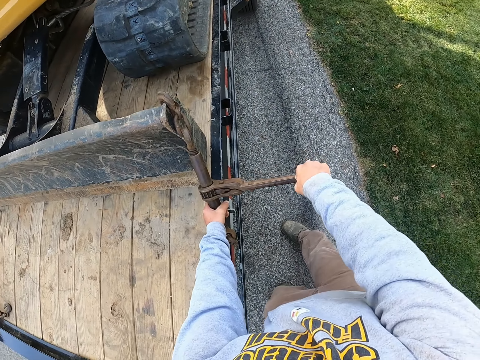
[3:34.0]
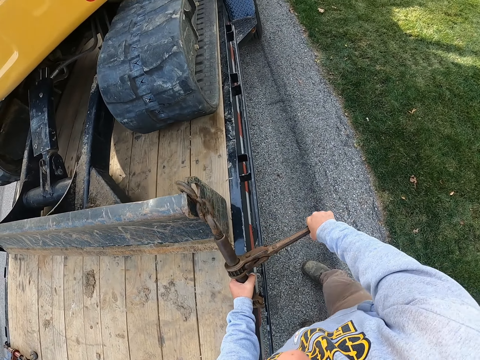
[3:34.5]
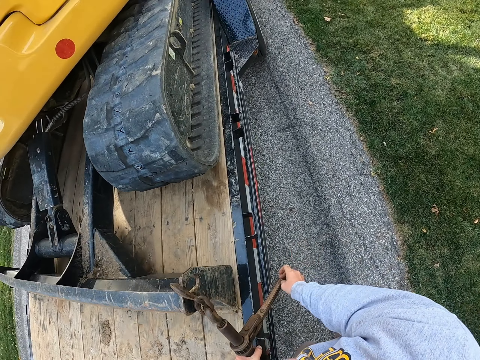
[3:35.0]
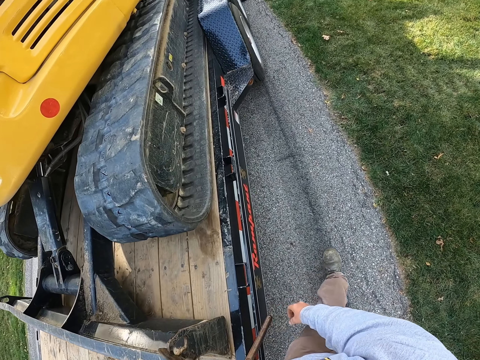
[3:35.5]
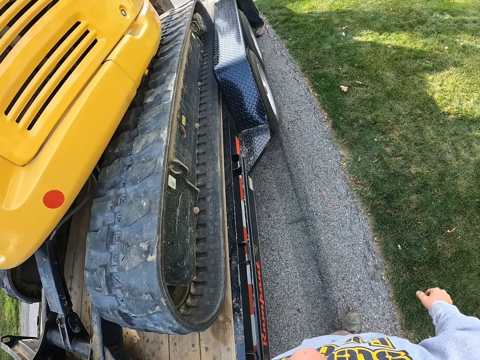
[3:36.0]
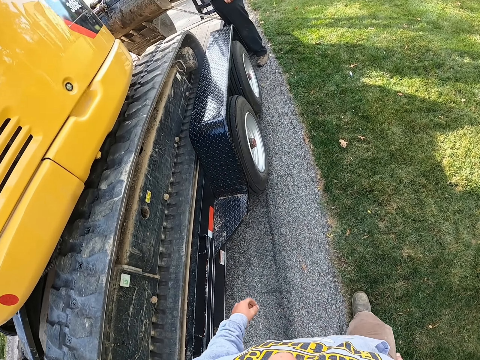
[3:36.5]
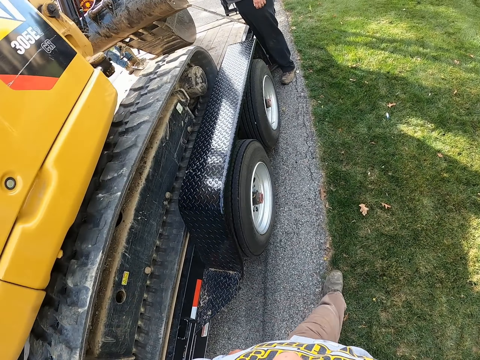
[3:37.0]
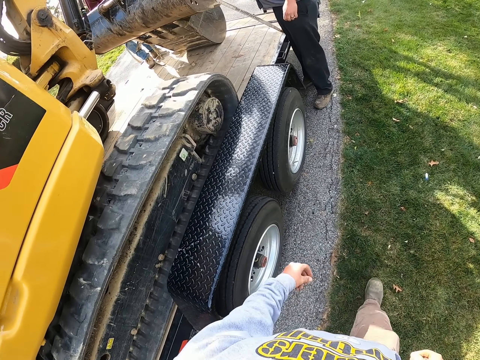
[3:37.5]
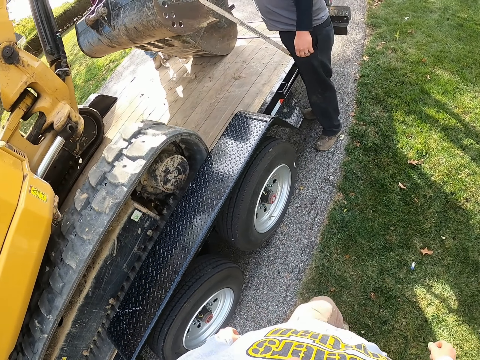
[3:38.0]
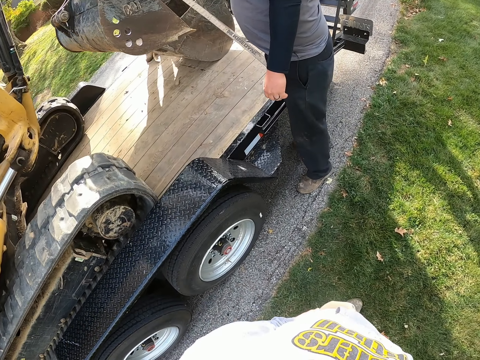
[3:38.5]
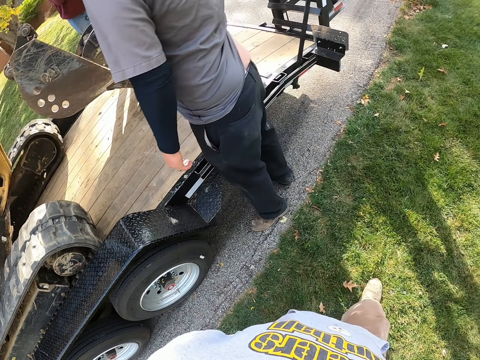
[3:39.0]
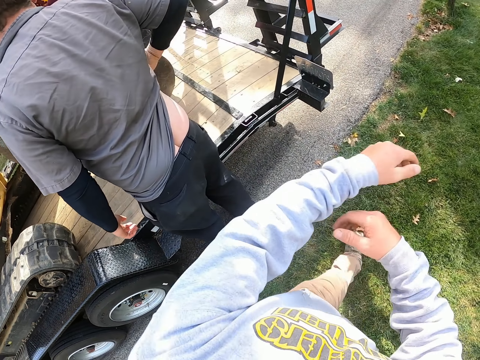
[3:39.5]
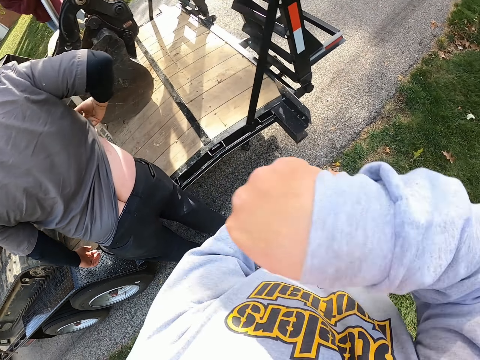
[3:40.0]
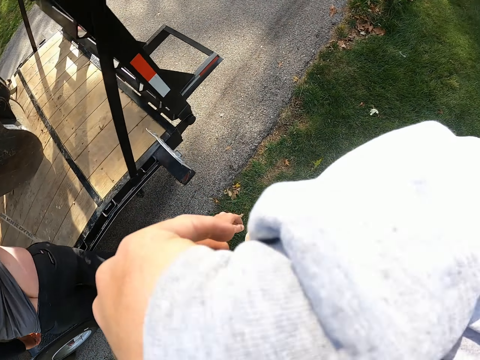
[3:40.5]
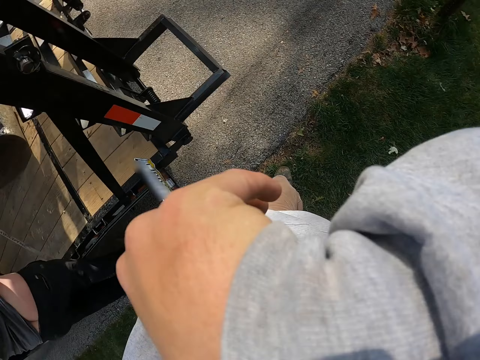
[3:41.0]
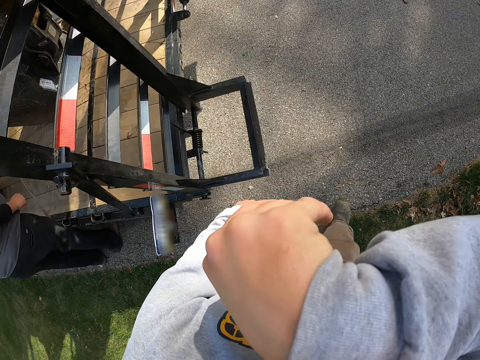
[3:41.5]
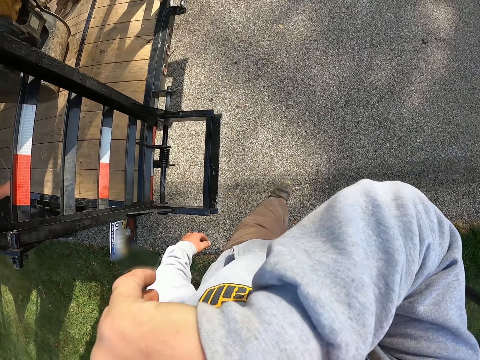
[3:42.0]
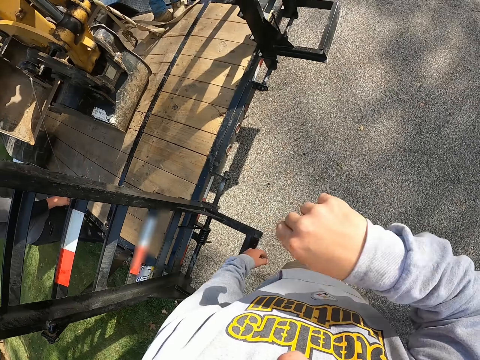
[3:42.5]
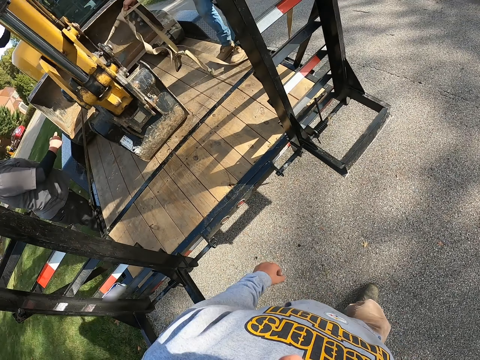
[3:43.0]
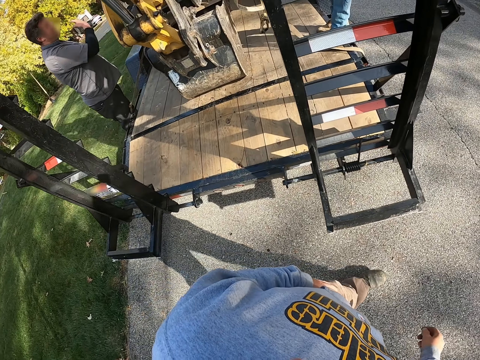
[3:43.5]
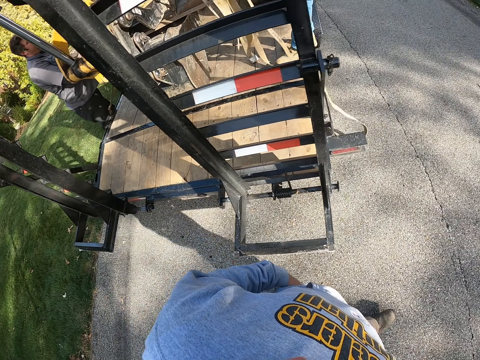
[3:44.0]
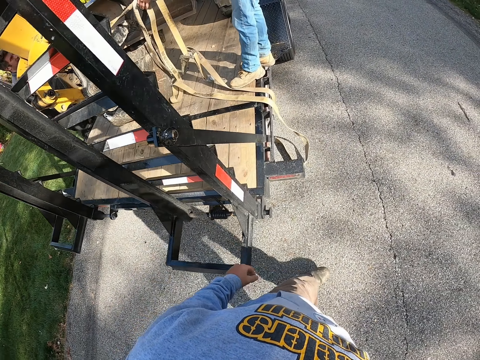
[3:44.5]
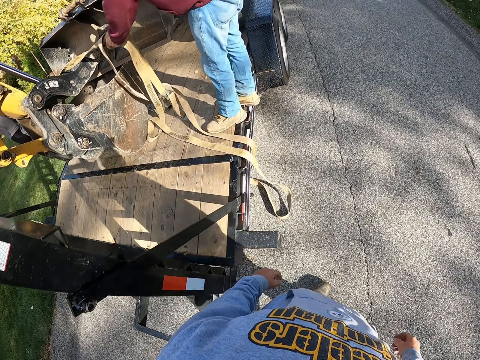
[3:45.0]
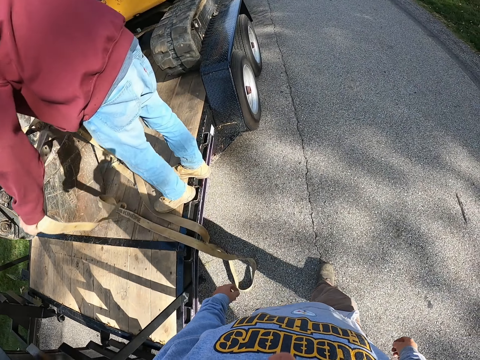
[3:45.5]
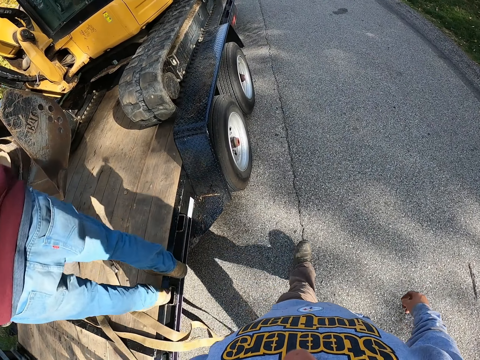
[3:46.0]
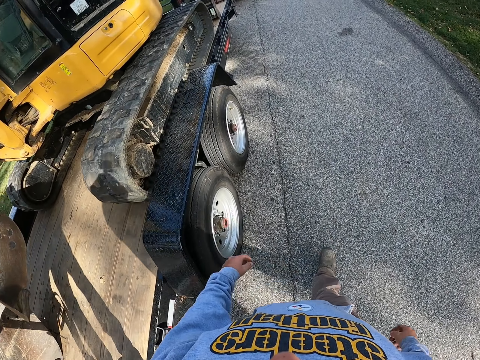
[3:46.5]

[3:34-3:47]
The camera wearer walks on the grass. They wrap an eye.

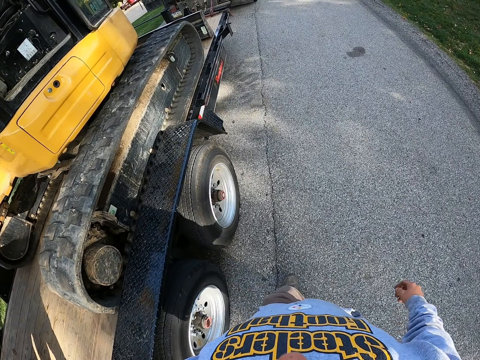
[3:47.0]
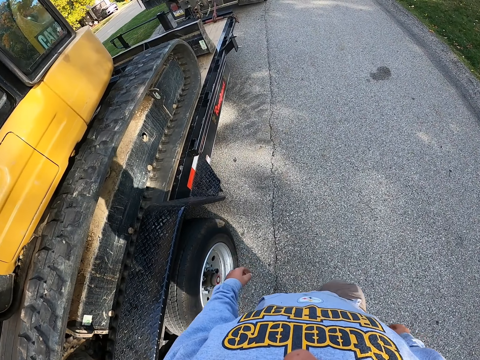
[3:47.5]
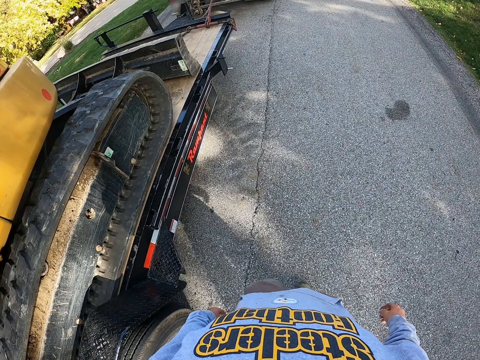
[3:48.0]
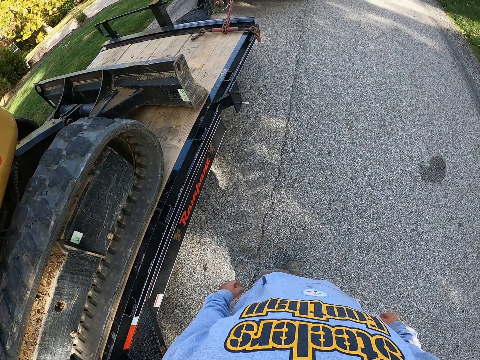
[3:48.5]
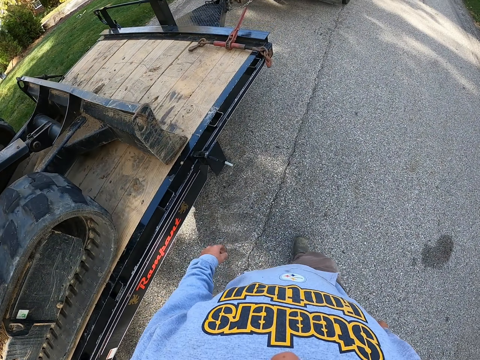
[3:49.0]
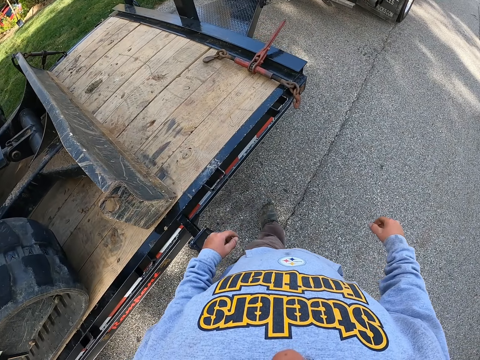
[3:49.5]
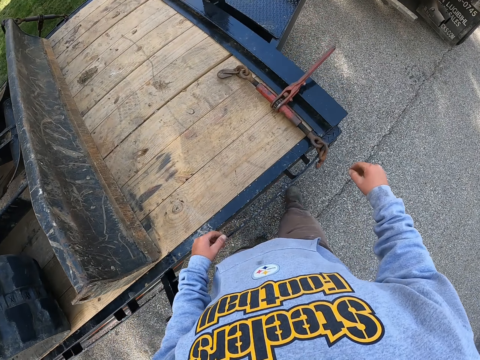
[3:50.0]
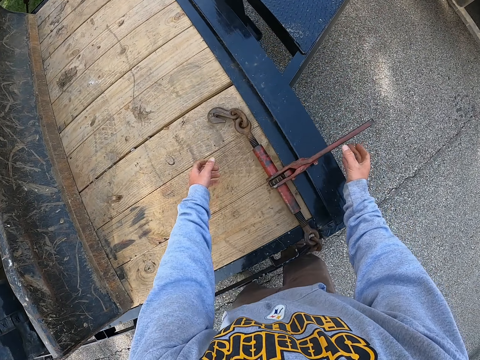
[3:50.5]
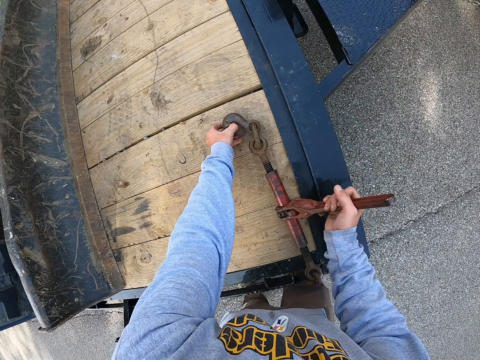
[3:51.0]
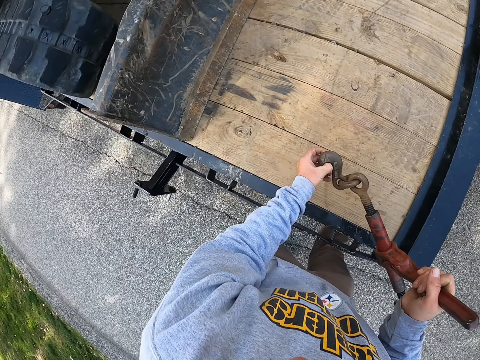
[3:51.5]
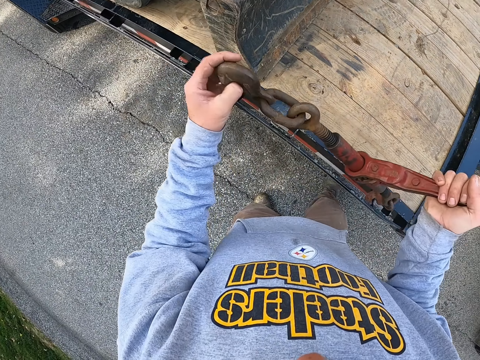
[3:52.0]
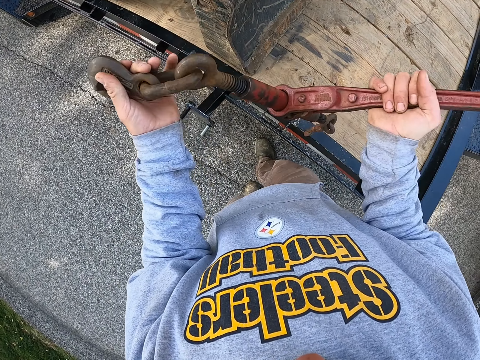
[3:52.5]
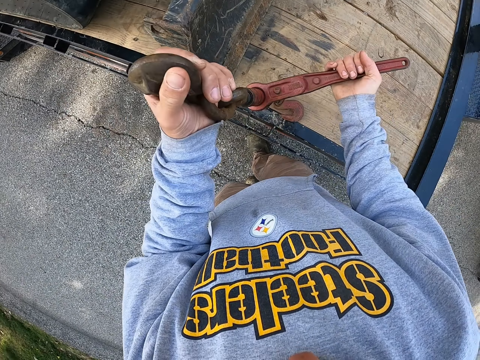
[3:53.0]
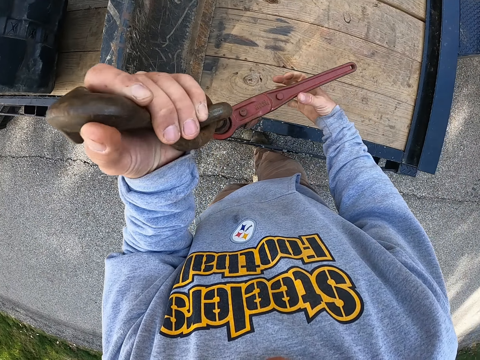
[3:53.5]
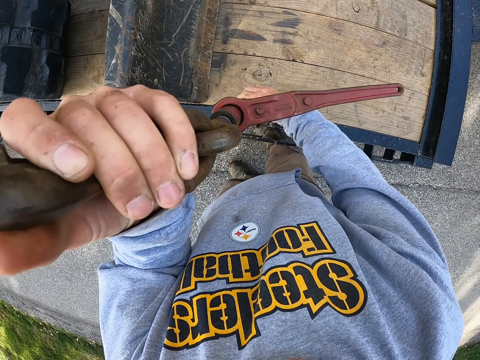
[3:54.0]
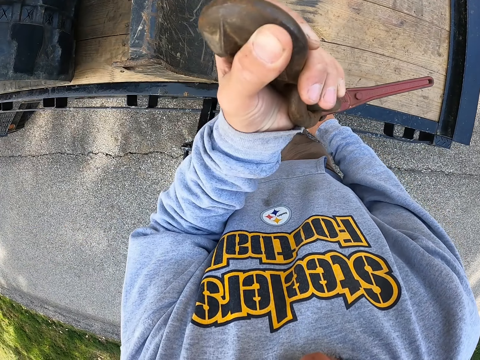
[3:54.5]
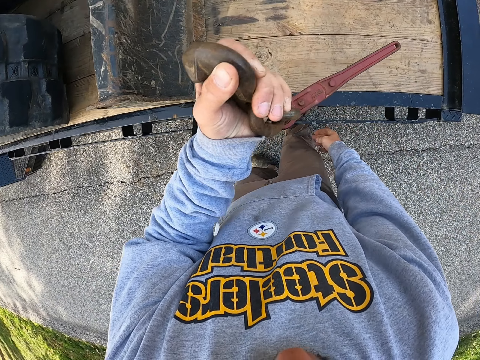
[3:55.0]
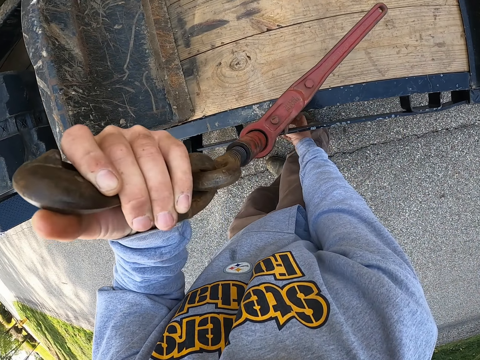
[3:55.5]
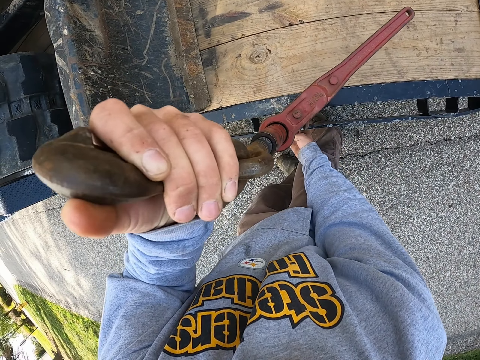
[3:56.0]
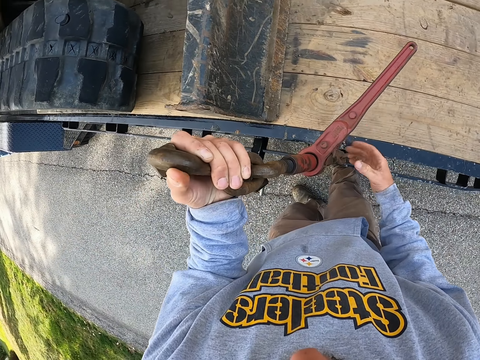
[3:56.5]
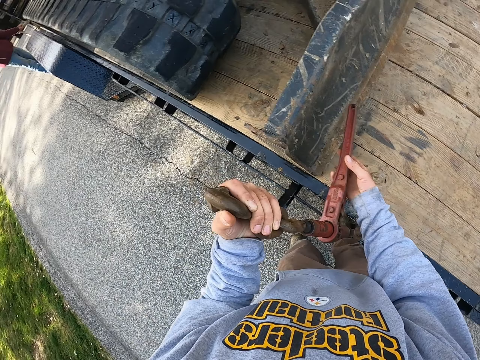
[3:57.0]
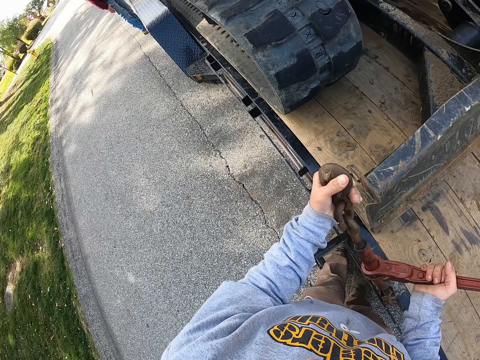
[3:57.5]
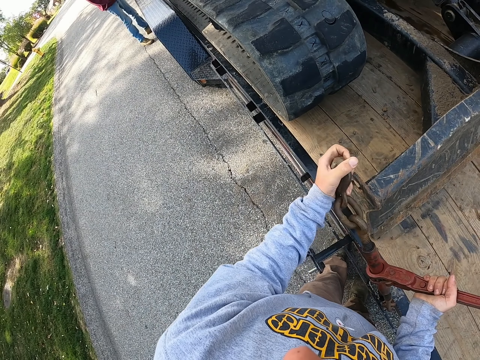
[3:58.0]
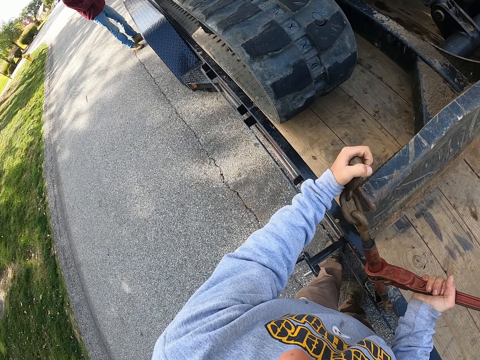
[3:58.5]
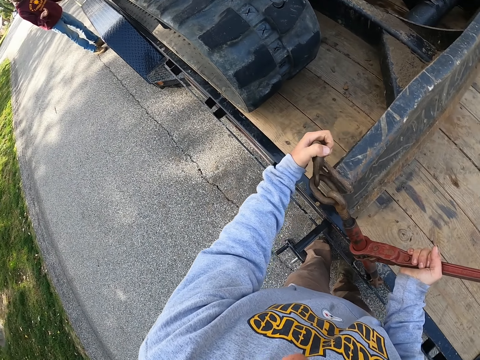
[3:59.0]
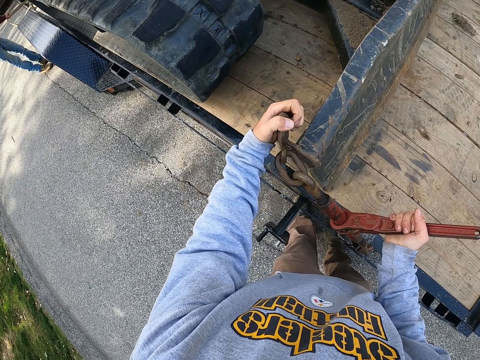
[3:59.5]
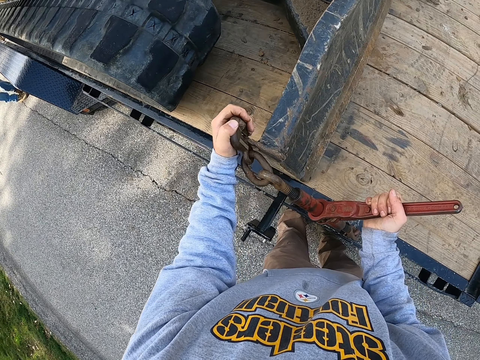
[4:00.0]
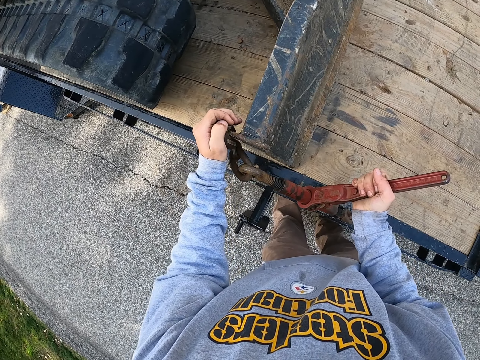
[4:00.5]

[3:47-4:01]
The camera wearer takes the ratchet load binder. They bind the ratchet load binder to the truck.
